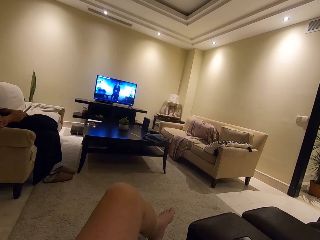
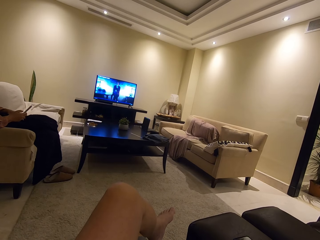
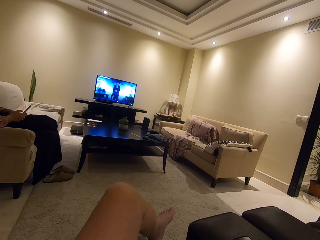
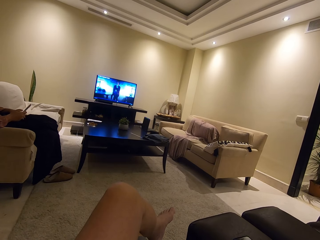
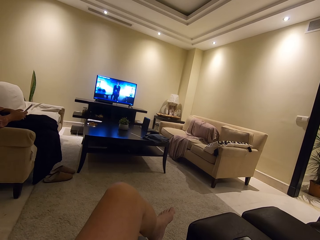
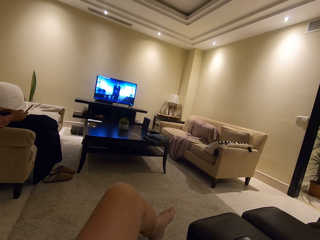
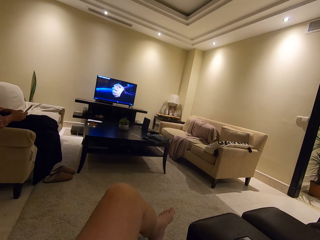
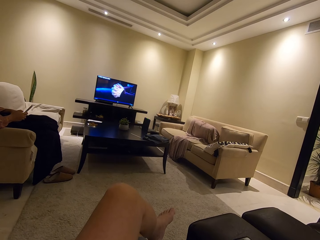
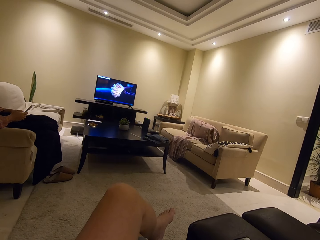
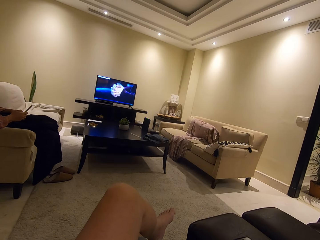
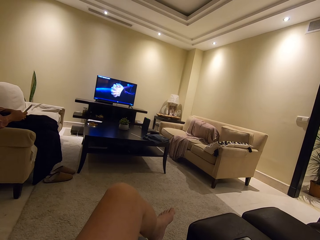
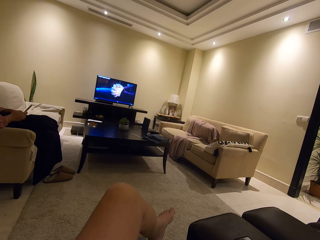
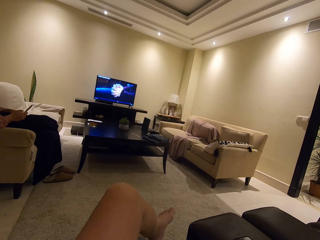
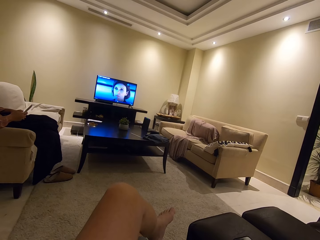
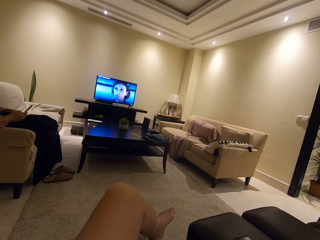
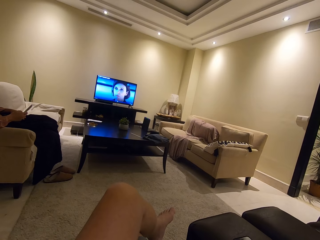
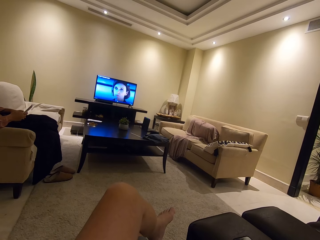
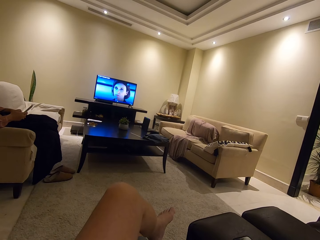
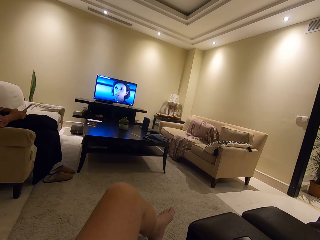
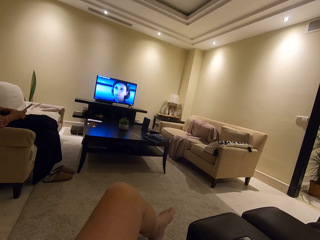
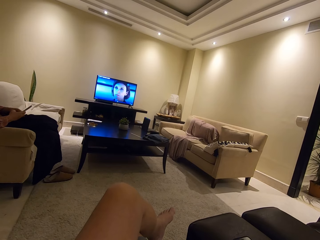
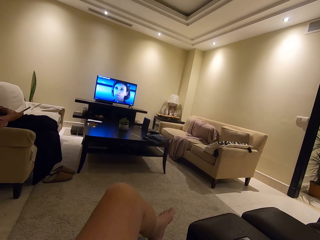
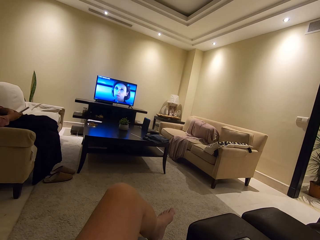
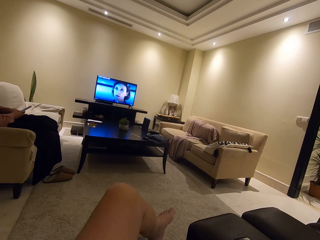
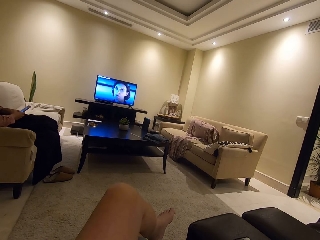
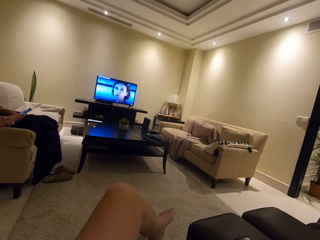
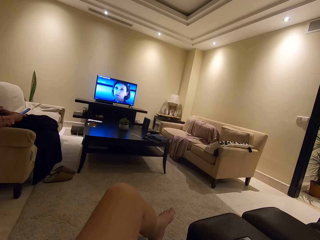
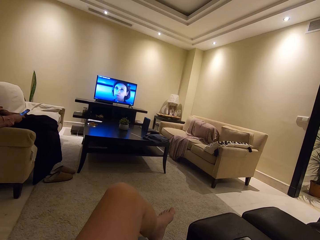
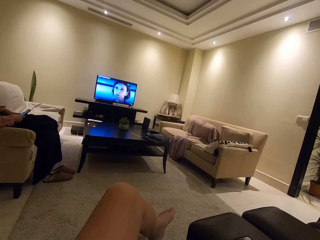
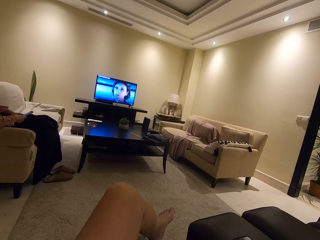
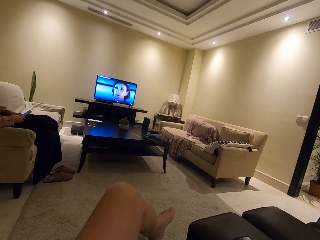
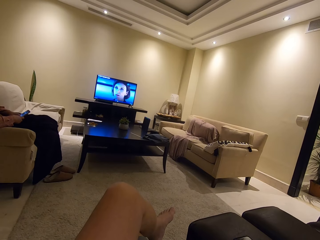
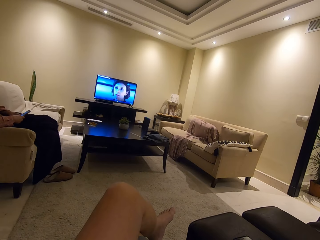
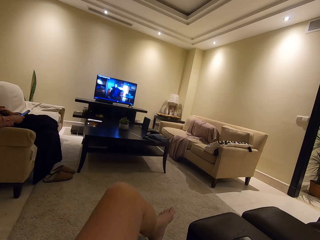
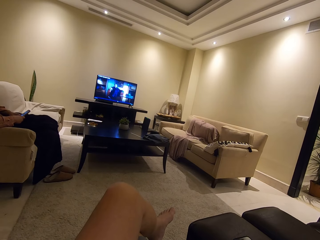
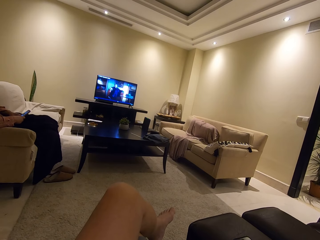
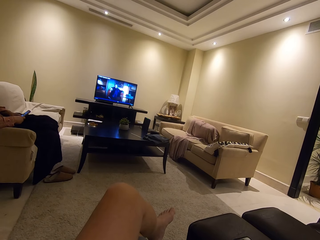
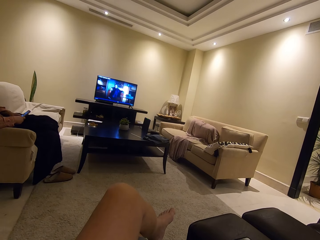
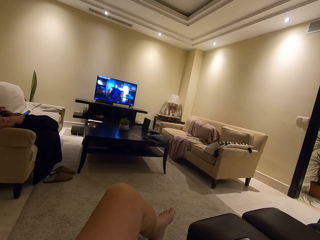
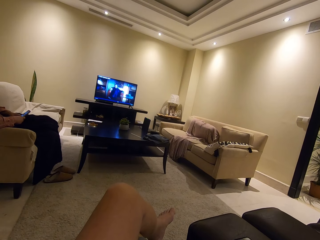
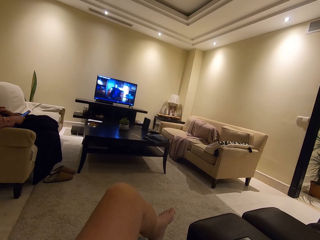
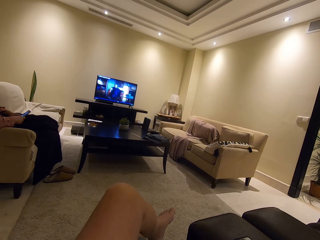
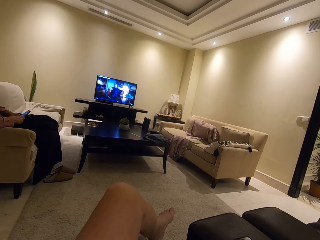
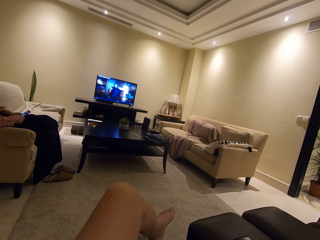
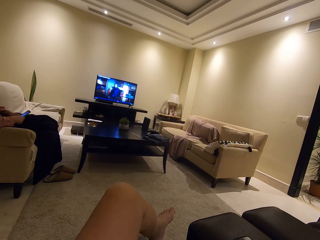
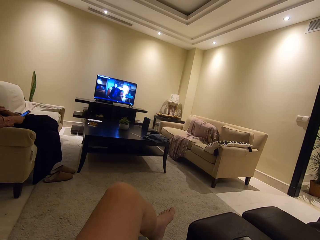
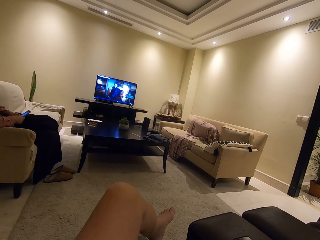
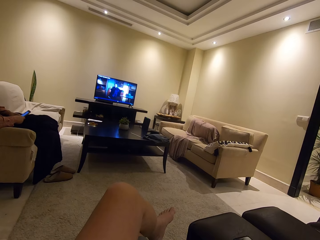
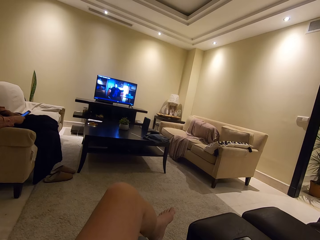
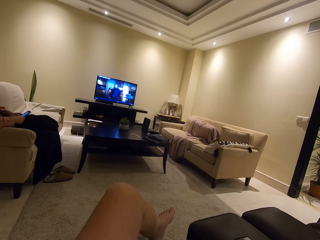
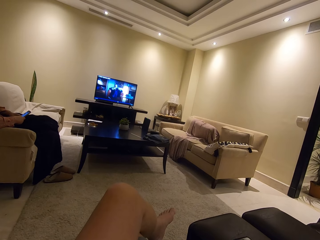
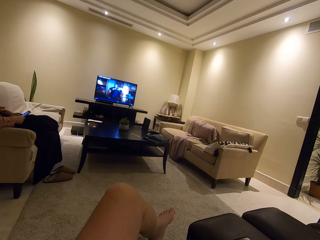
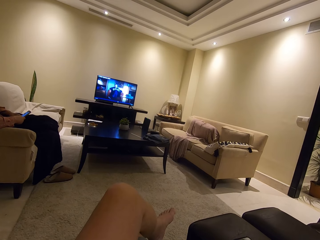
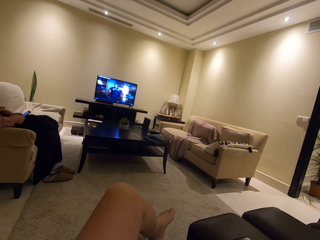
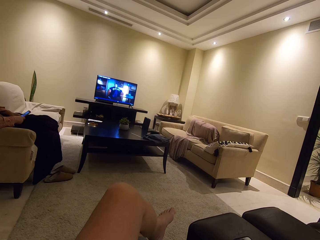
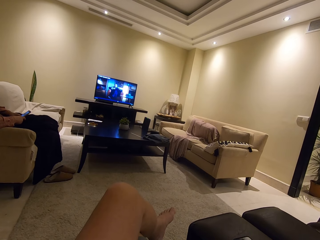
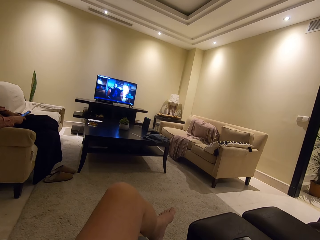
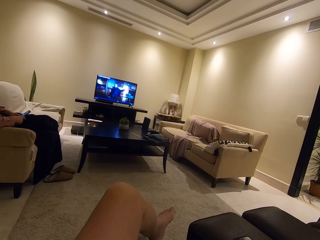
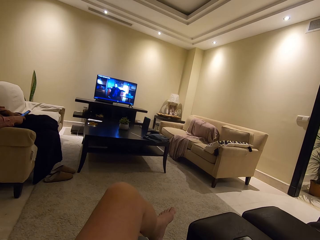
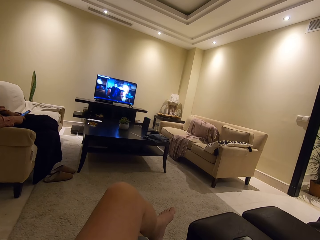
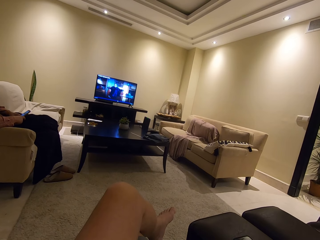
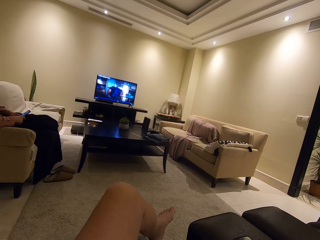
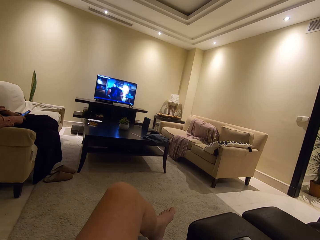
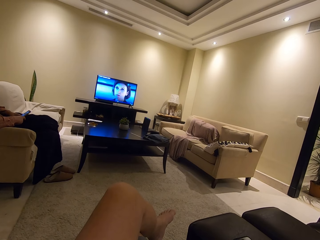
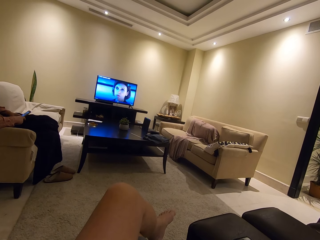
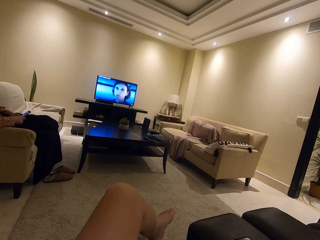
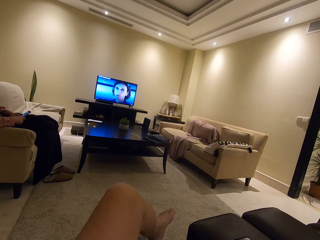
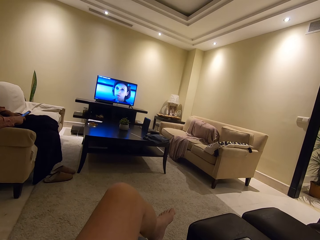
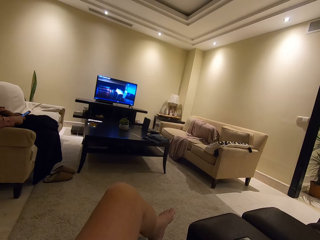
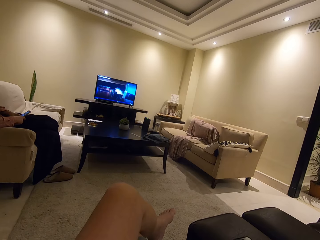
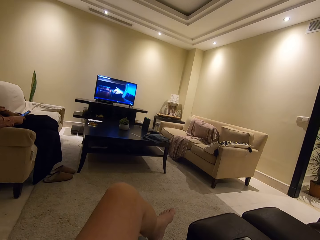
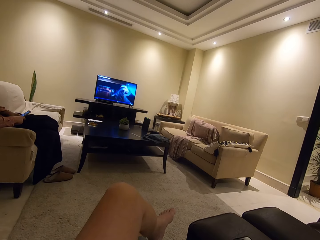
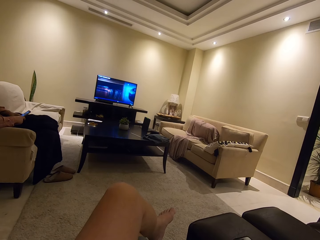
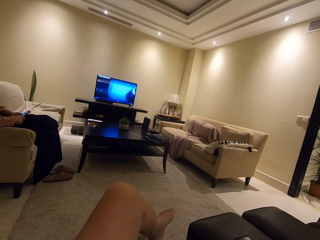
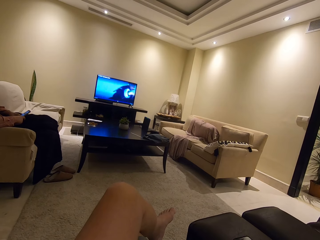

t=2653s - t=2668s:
A lady operates the phone. The camera wearer watches the television. The lady places her legs on the seat.

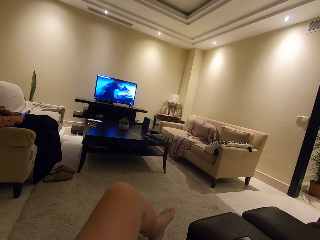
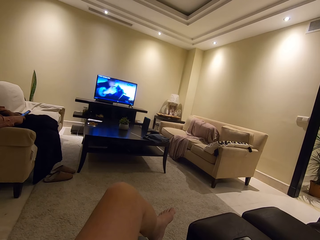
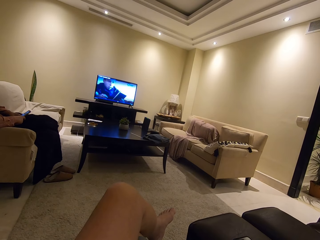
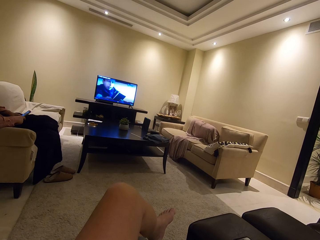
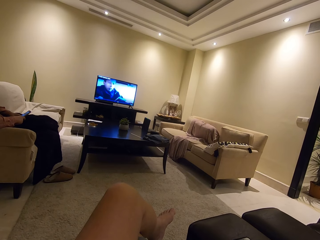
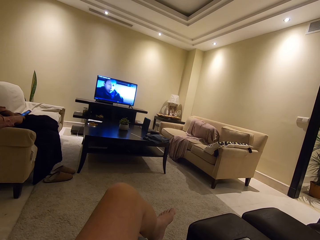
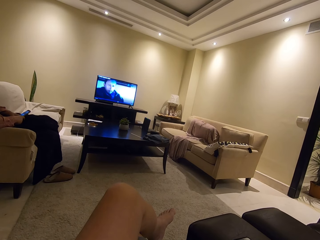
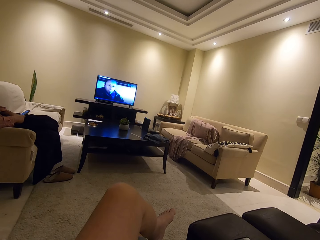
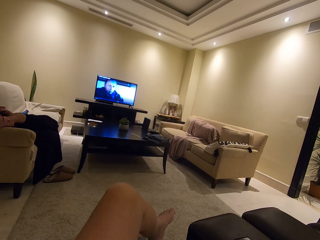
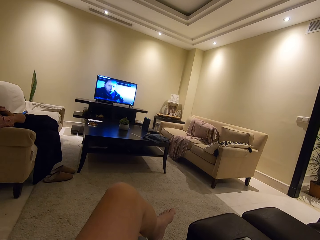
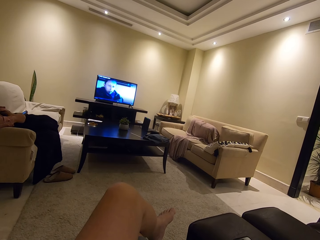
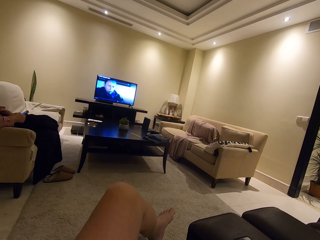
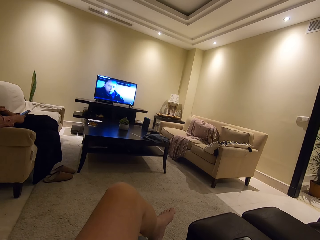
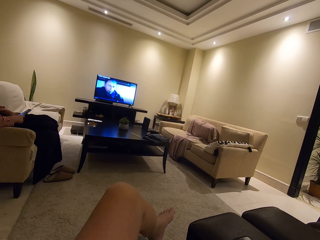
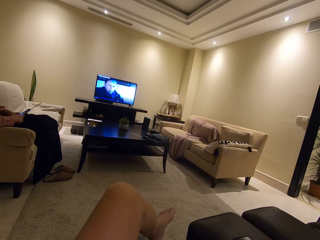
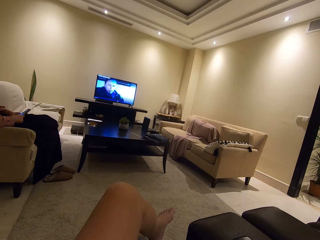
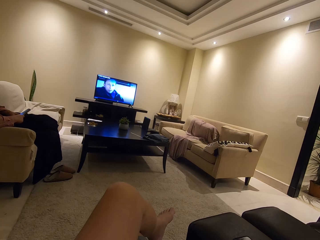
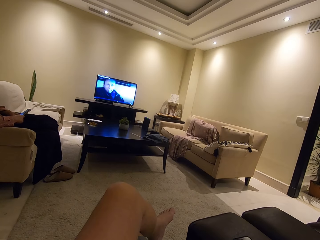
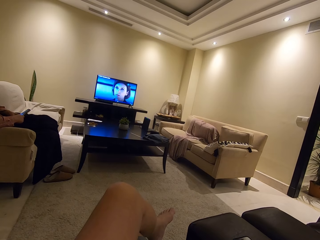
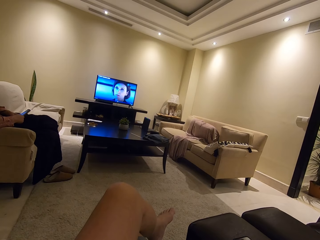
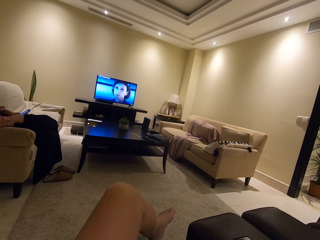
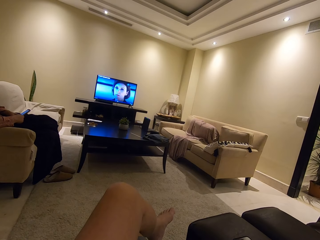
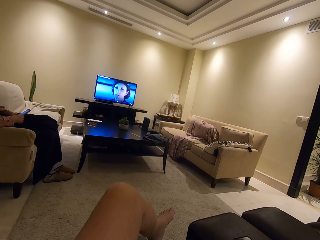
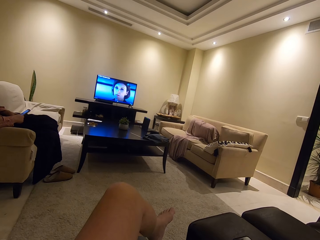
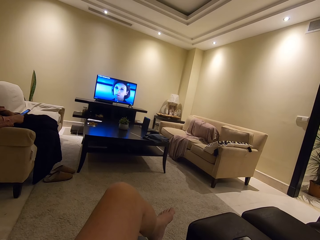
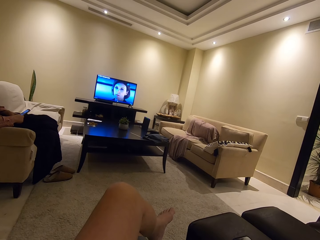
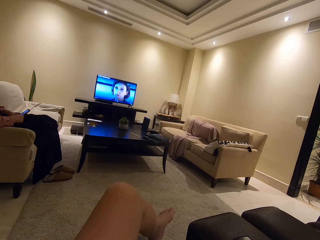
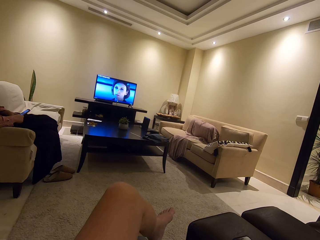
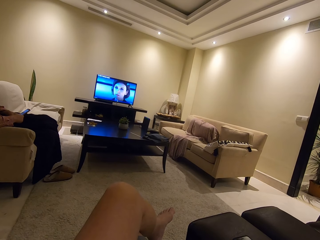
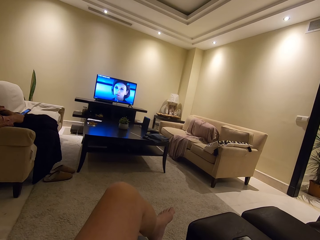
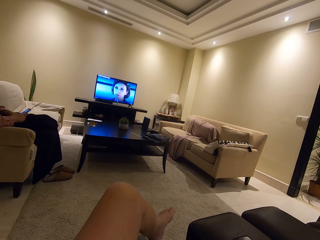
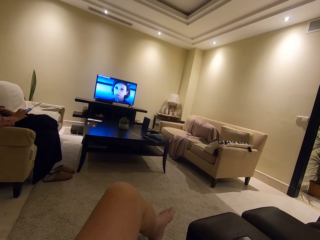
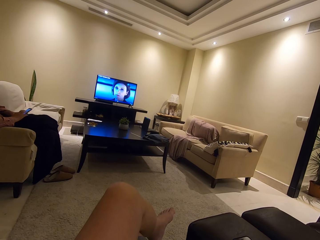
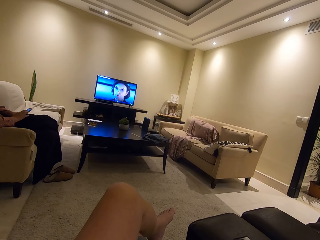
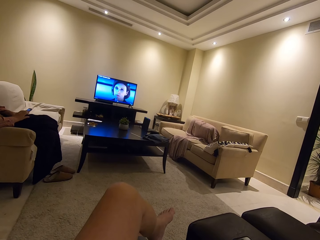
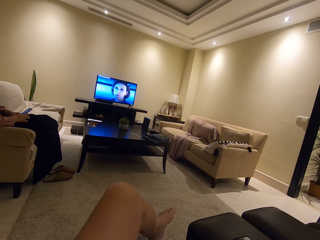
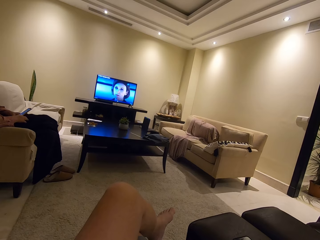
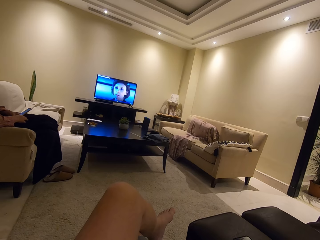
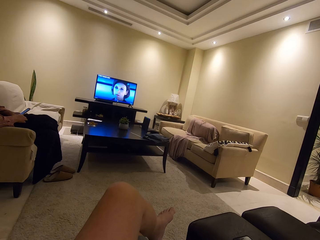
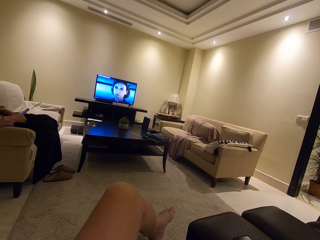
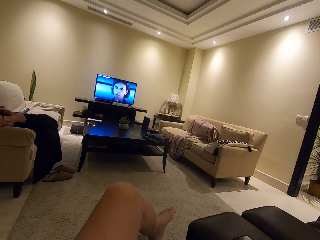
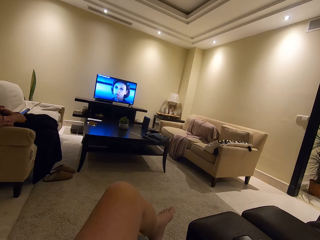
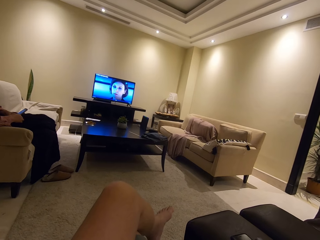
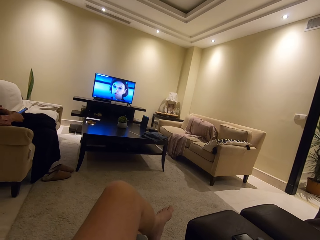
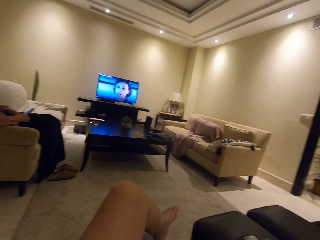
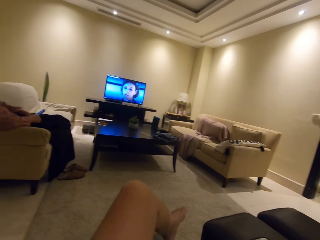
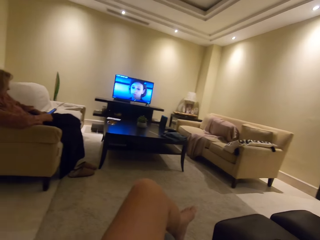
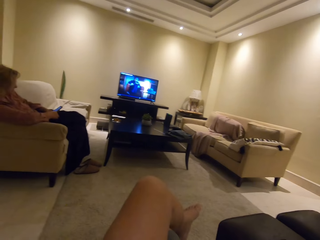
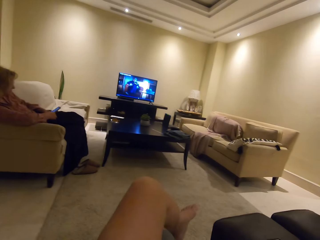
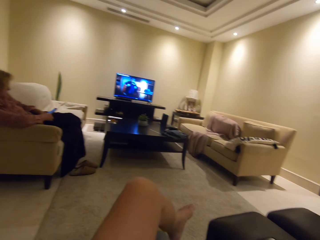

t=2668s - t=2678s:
The camera wearer watches the television.
